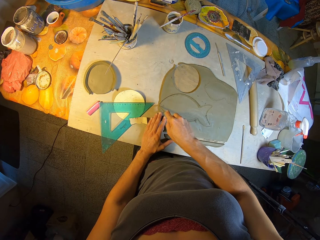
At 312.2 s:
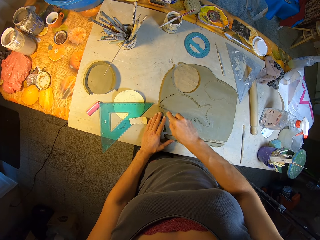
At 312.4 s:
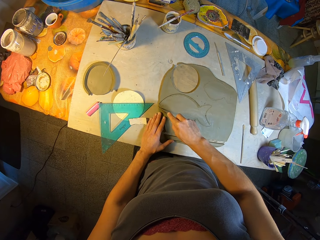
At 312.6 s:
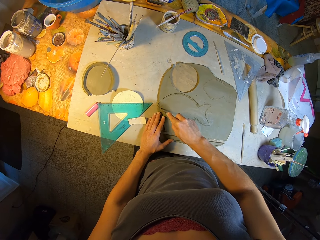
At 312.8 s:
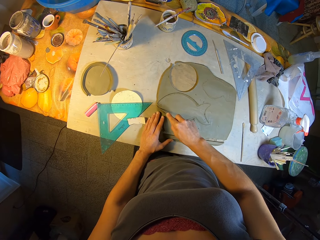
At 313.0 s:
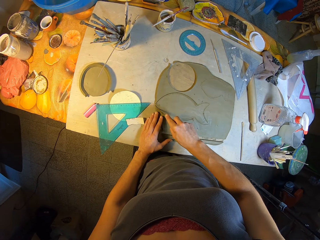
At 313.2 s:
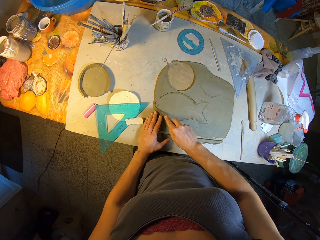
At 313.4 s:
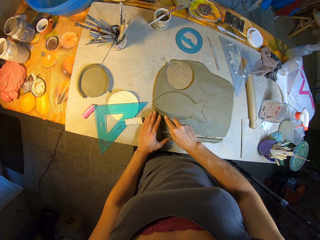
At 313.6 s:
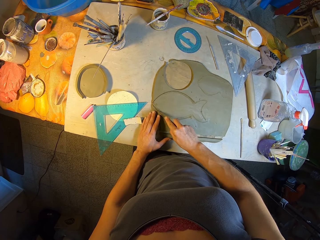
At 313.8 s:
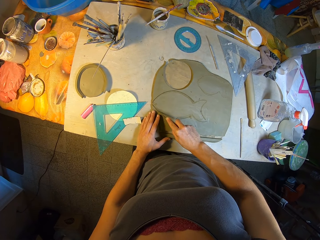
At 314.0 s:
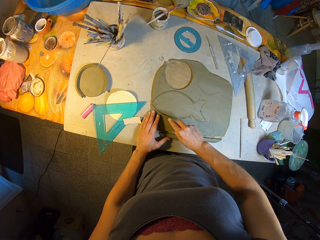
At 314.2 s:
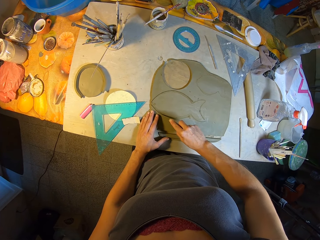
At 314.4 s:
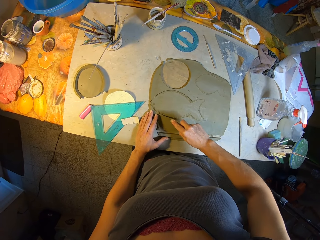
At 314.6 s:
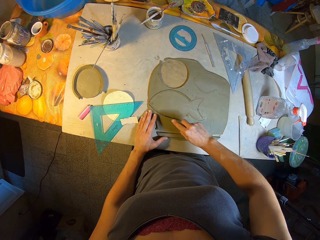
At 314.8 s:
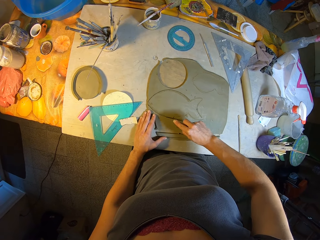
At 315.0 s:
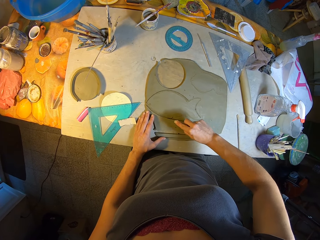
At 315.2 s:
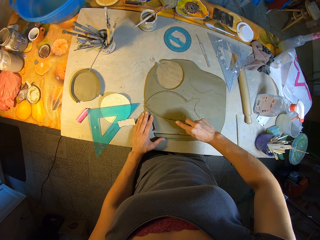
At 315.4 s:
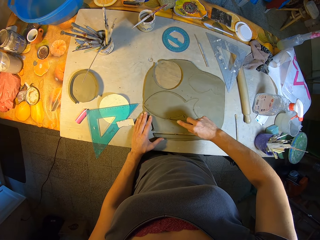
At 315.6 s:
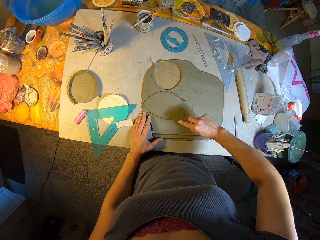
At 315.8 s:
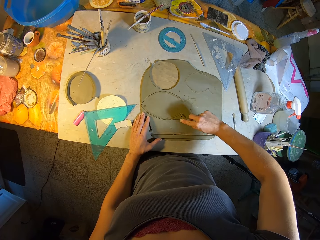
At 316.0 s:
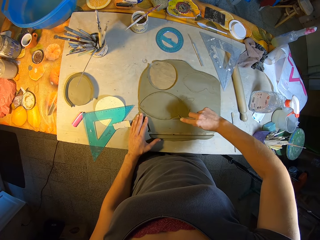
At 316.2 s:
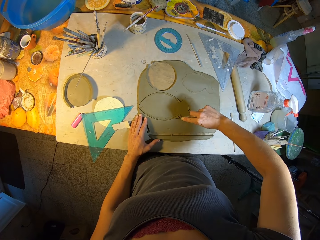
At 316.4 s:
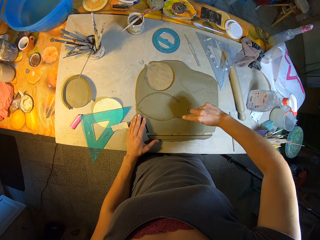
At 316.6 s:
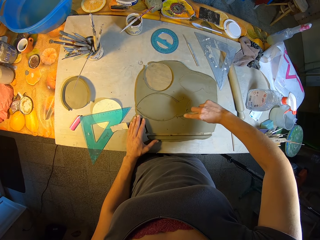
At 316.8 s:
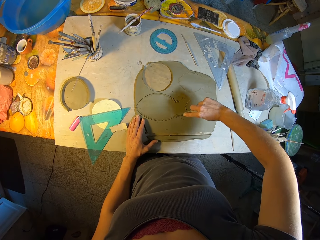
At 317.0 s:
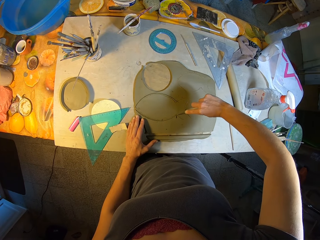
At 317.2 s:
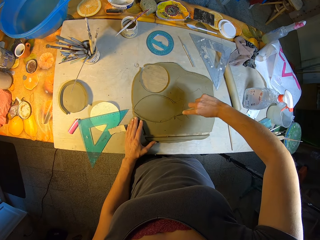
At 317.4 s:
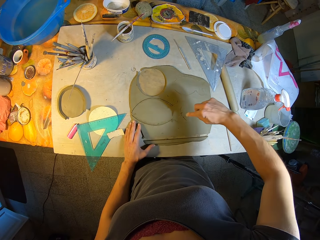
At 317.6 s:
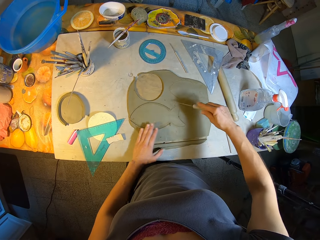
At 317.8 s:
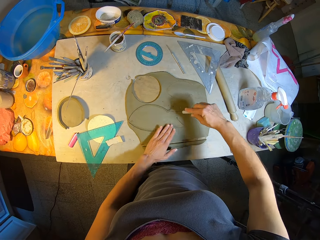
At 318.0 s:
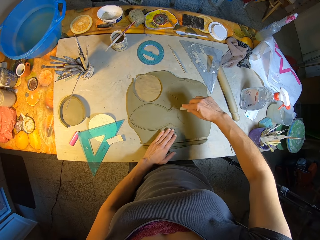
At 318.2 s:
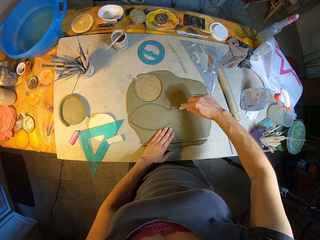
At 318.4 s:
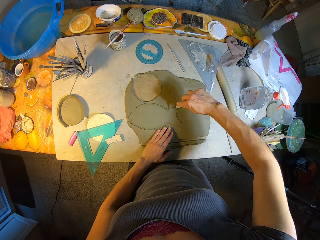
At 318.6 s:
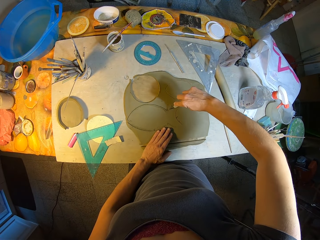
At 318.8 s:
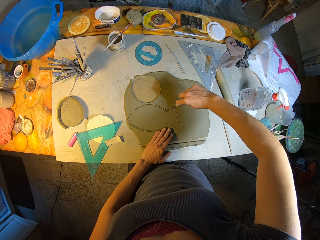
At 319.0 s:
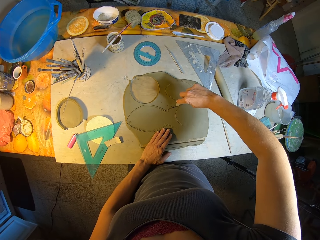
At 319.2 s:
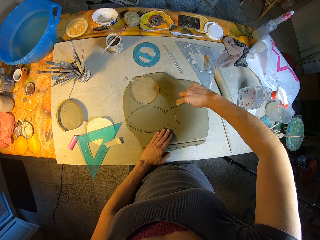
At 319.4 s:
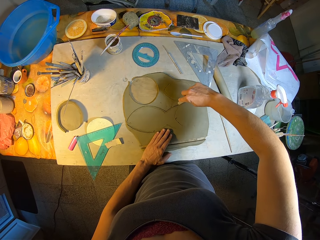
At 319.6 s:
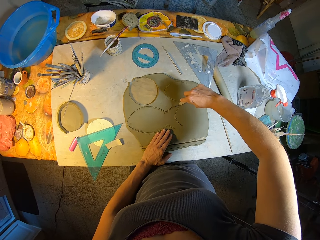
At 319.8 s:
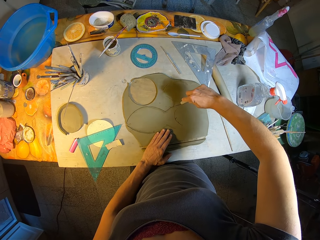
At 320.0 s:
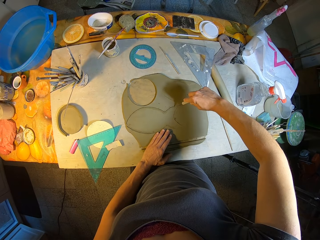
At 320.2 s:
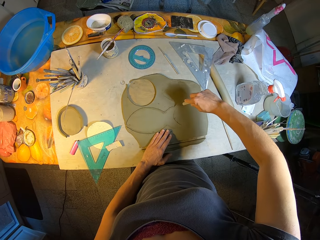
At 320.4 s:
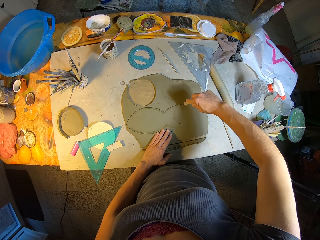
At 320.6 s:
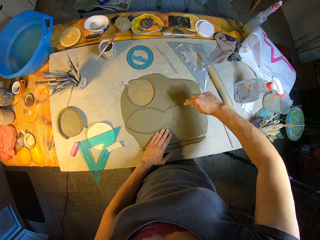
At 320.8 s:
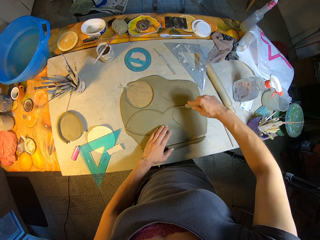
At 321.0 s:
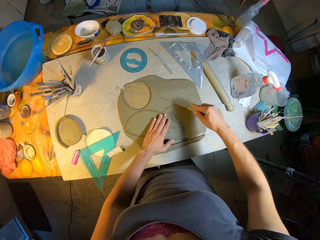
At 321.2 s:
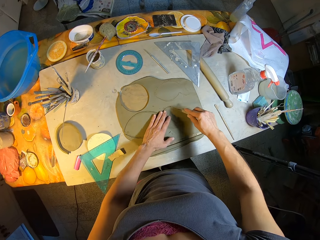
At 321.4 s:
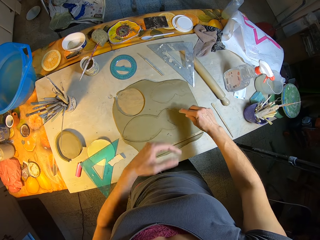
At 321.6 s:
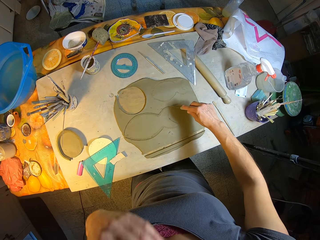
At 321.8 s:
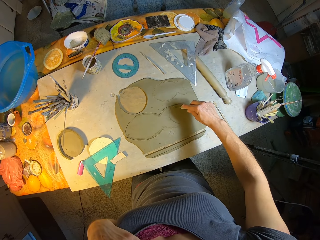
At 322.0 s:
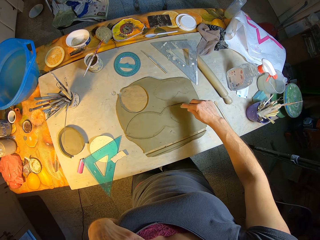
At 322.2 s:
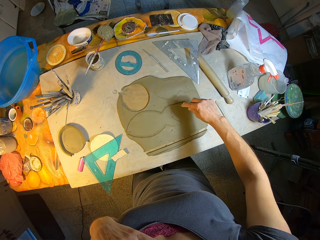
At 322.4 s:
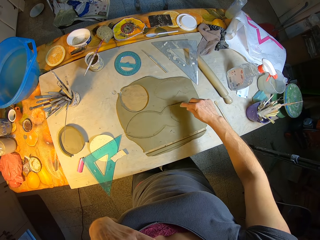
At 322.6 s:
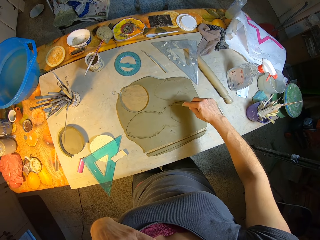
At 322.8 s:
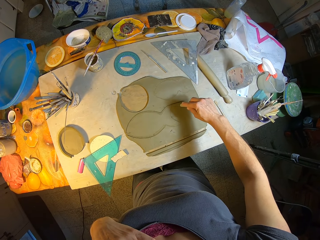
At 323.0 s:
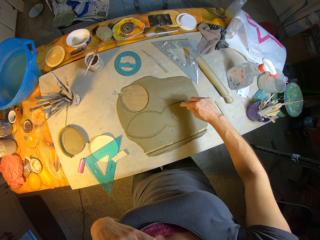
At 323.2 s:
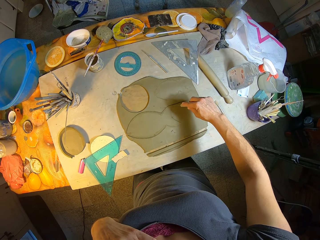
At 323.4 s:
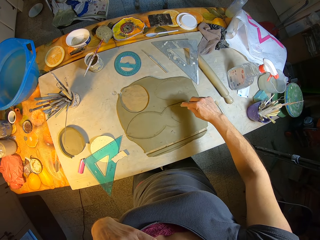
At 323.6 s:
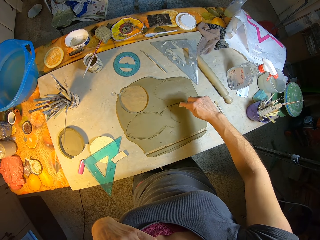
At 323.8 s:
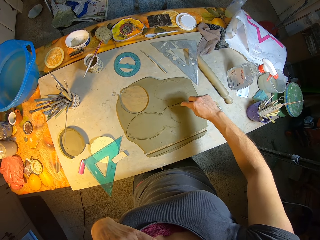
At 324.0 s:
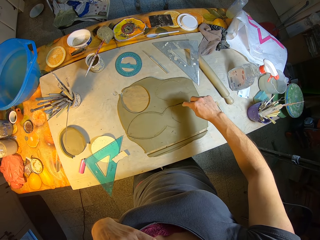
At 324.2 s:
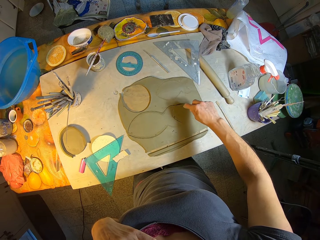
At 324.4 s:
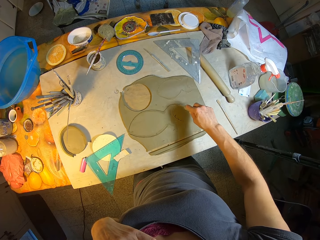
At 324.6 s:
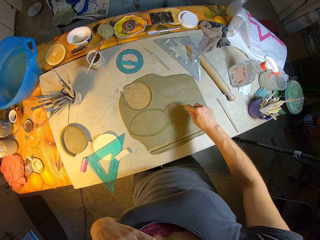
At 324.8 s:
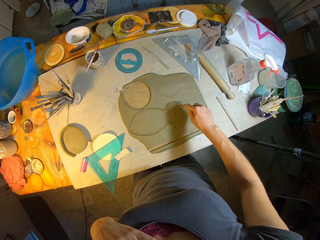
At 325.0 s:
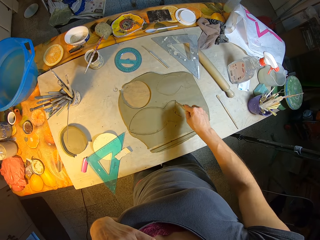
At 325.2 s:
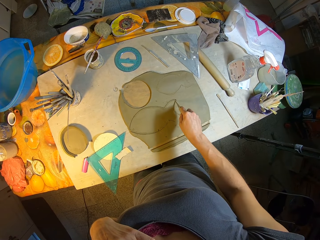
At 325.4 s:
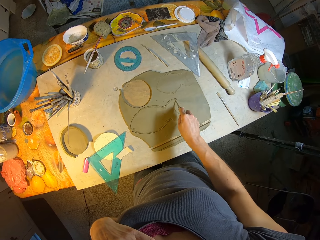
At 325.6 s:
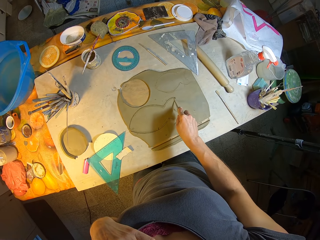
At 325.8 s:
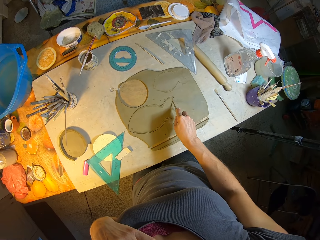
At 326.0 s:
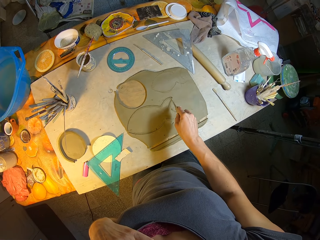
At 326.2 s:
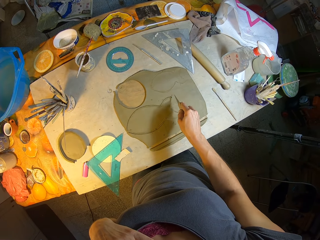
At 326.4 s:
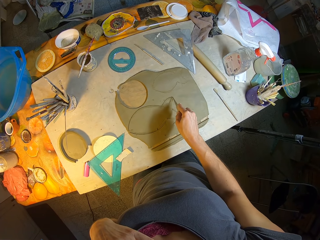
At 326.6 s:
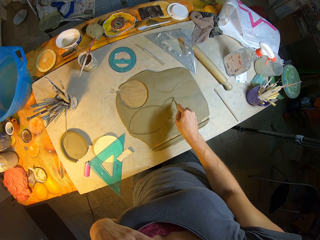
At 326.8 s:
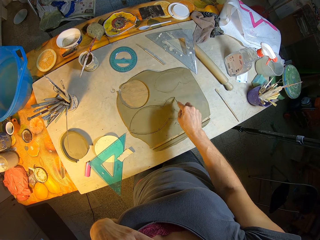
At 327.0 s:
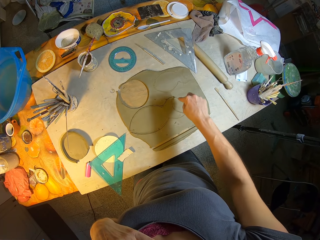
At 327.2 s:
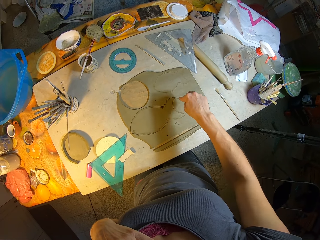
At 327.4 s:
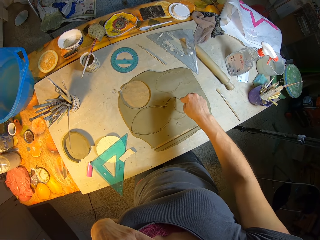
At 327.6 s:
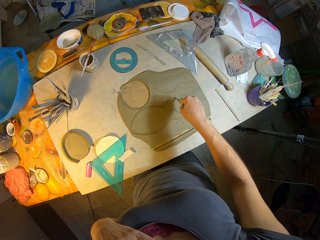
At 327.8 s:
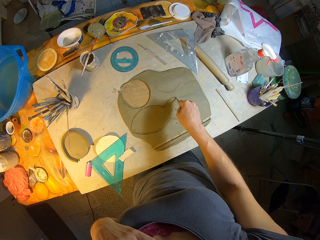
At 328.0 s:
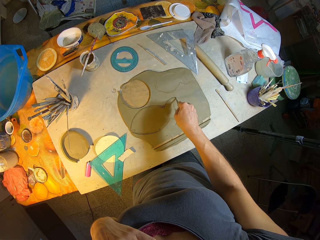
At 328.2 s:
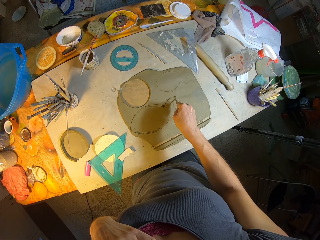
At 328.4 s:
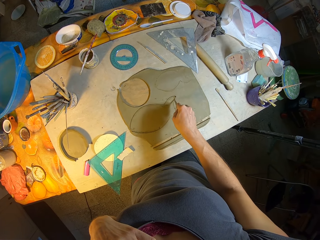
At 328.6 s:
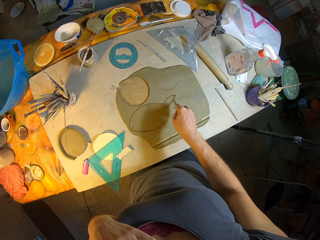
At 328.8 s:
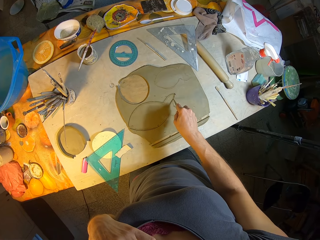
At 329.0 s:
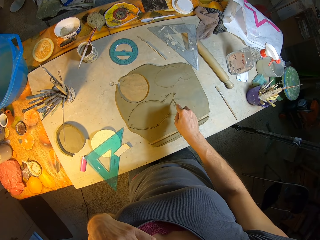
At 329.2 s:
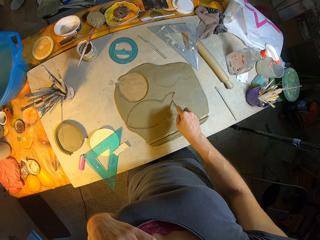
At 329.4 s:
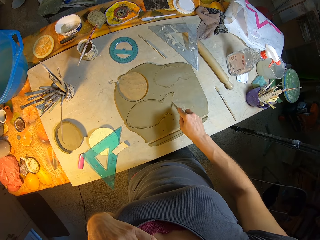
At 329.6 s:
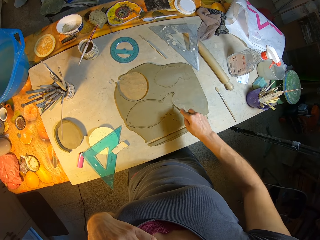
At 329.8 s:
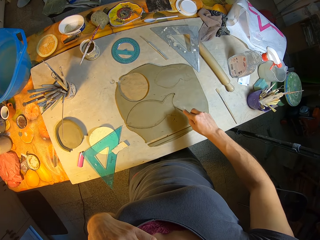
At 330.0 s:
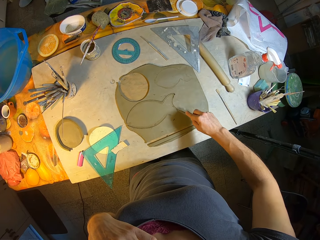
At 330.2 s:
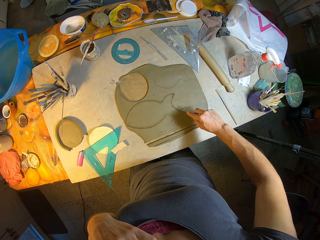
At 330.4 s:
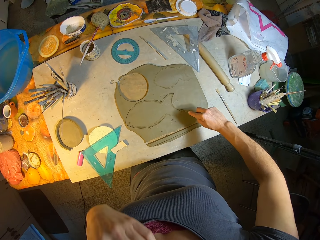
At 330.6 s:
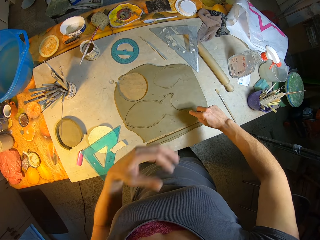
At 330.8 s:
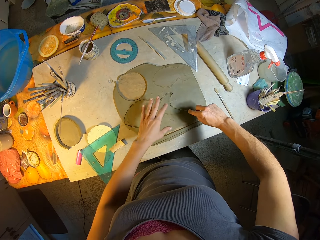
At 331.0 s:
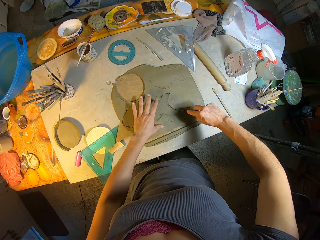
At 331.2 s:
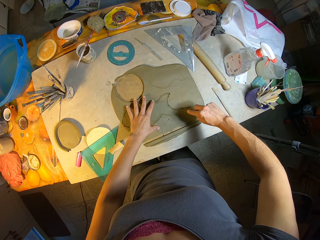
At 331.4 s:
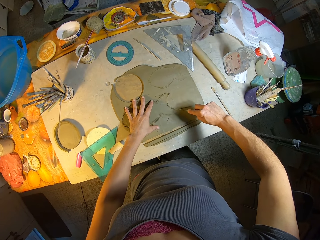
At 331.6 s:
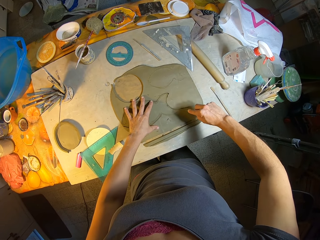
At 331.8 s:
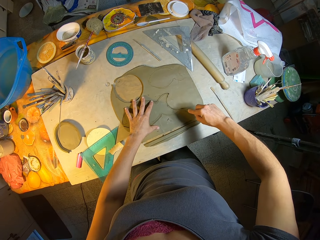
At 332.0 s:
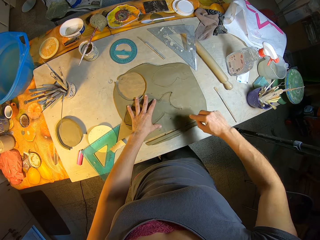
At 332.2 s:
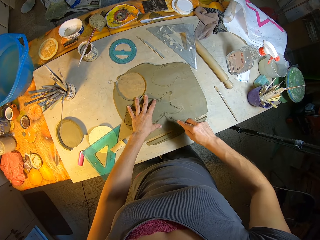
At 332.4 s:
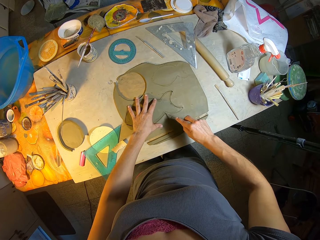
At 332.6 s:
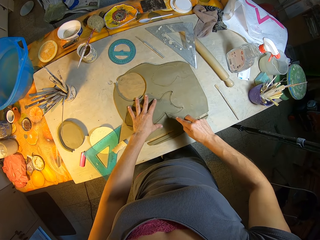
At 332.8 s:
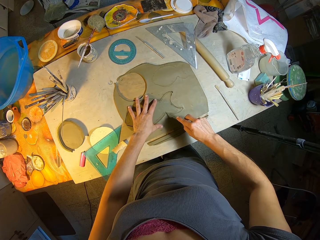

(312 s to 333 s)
The camera wearer moves her hand. She cuts the clay with the knife. She moves her hand. She touches her chest with her left hand. She cuts the clay with the knife. She places her left hand on the slab of clay on the work table.
